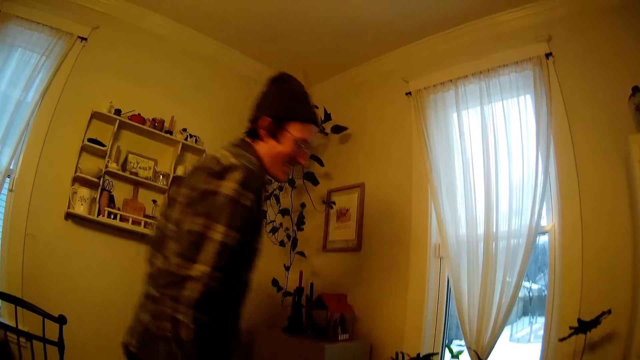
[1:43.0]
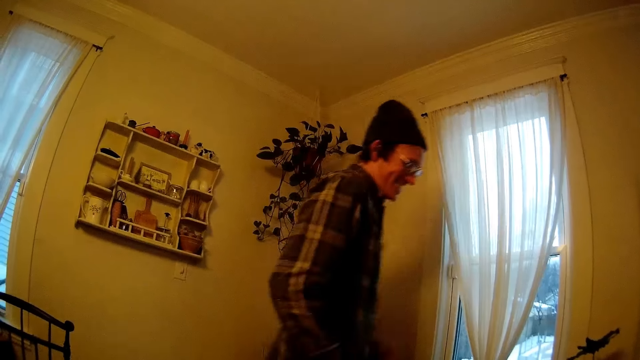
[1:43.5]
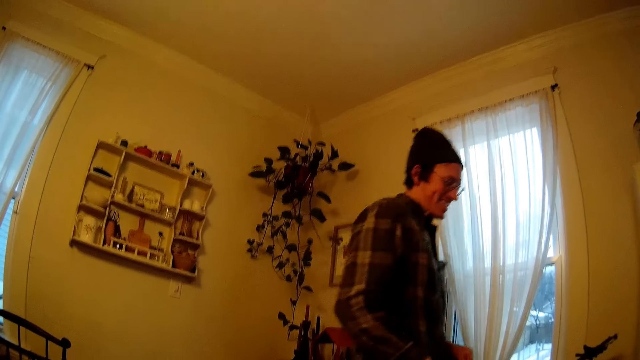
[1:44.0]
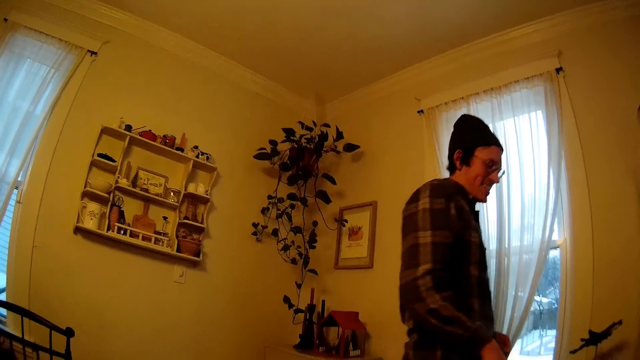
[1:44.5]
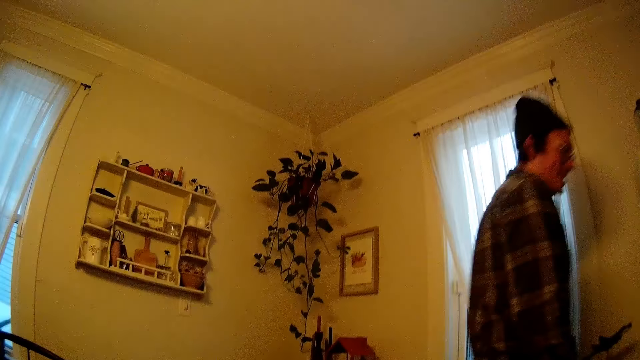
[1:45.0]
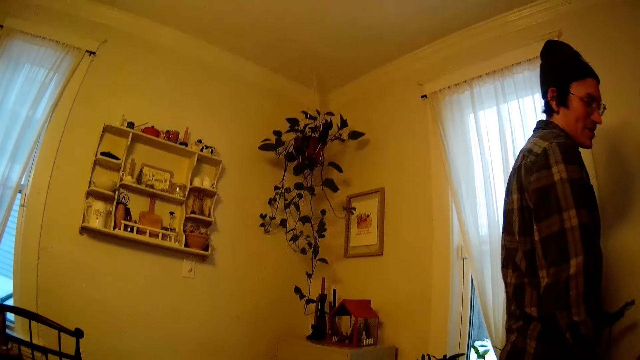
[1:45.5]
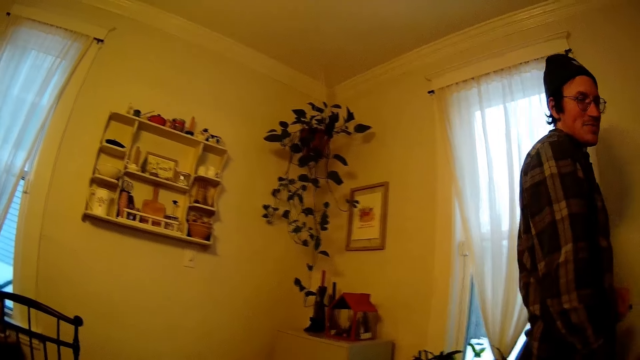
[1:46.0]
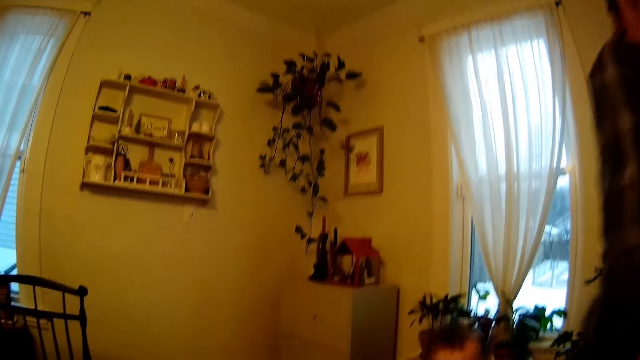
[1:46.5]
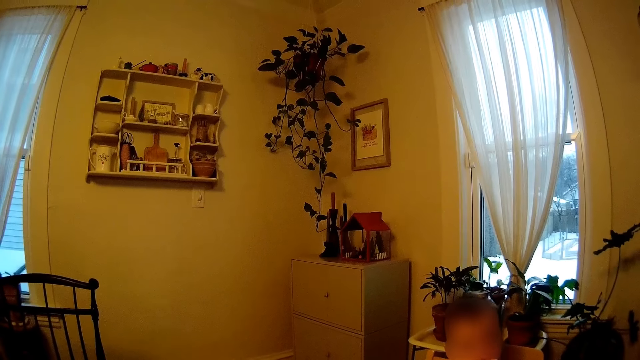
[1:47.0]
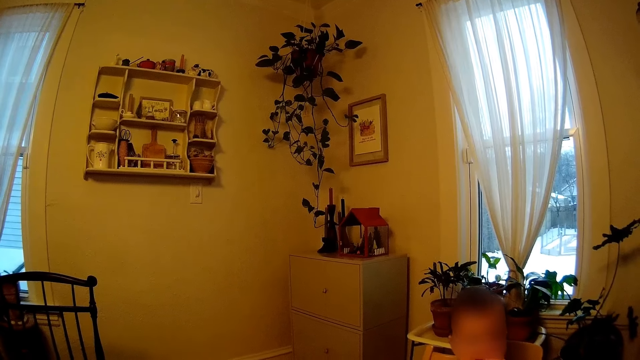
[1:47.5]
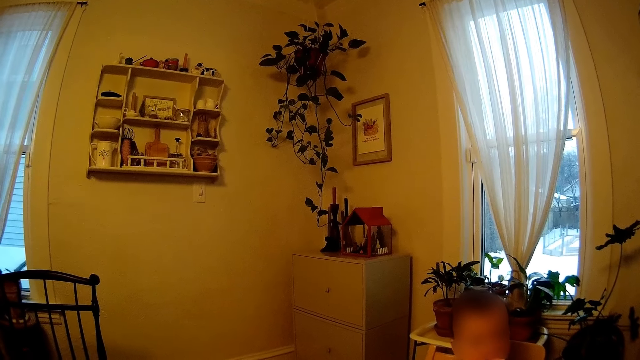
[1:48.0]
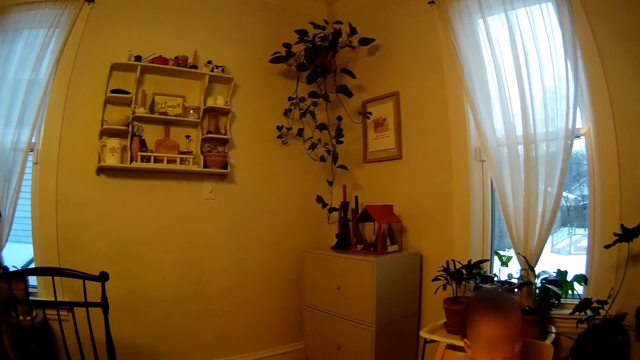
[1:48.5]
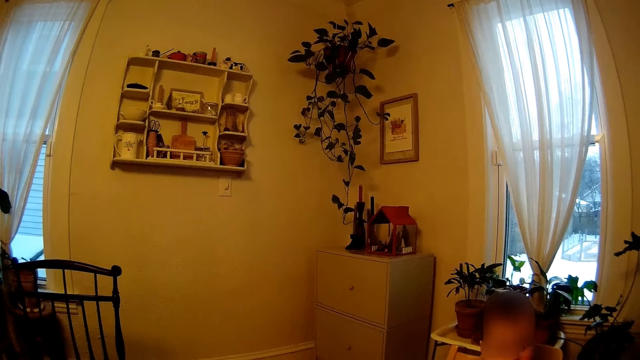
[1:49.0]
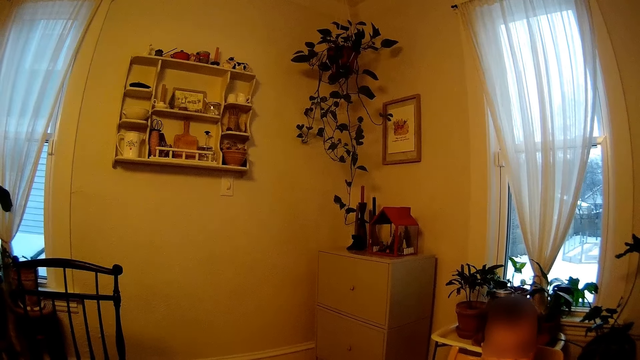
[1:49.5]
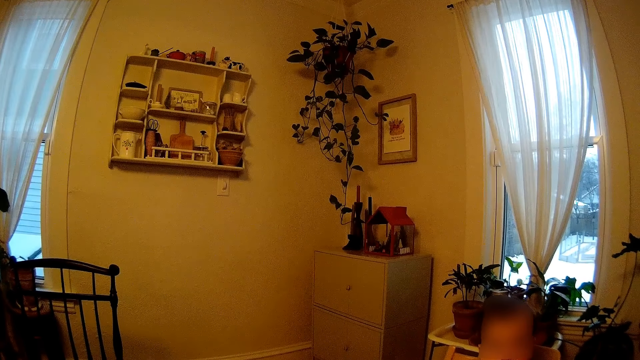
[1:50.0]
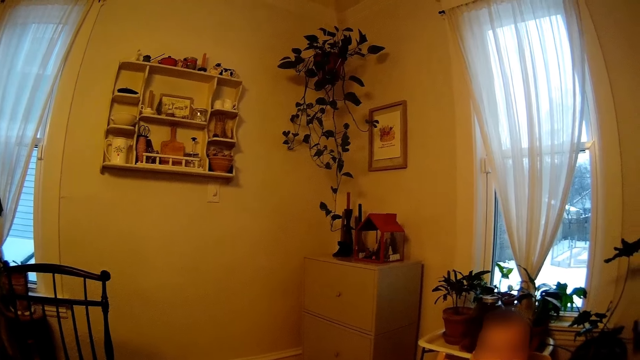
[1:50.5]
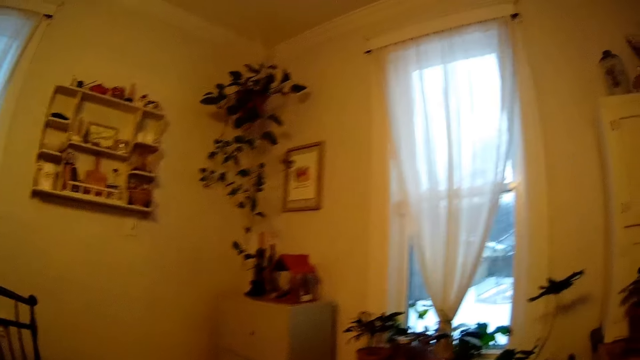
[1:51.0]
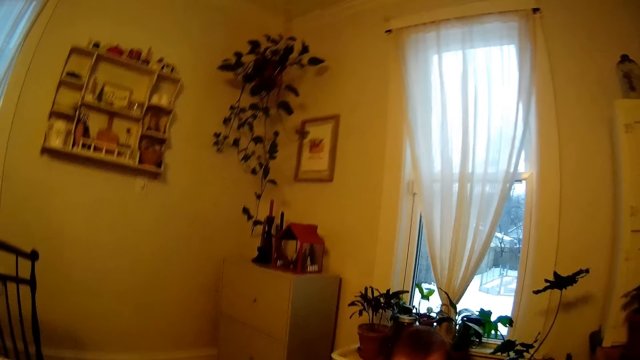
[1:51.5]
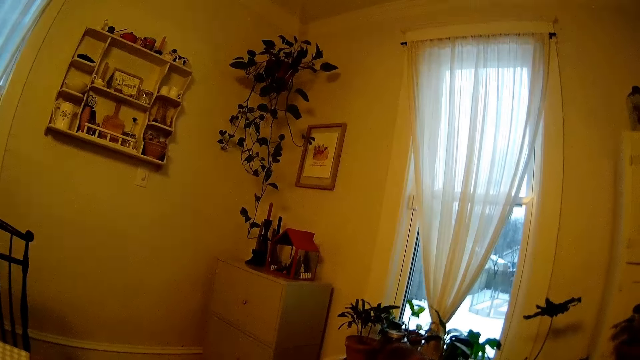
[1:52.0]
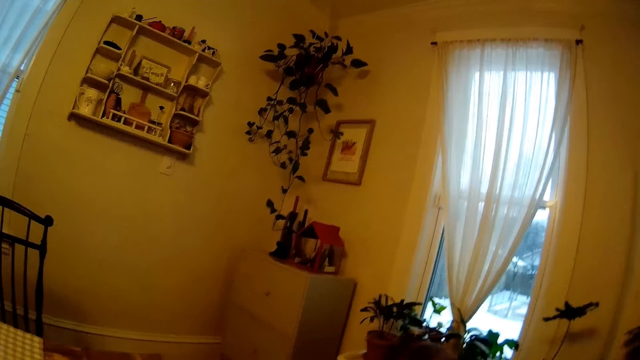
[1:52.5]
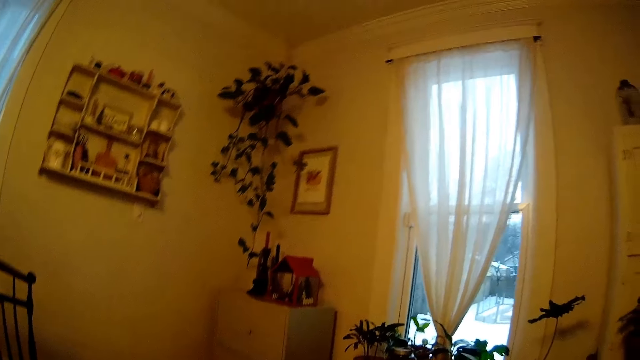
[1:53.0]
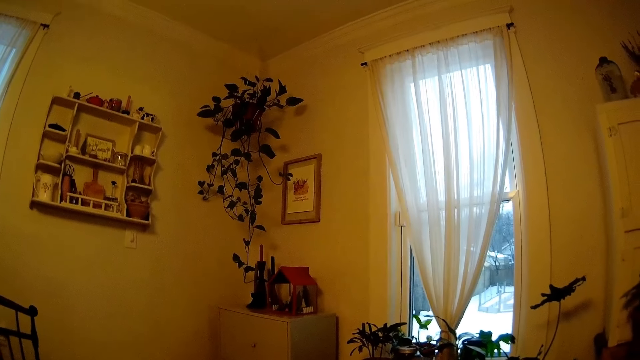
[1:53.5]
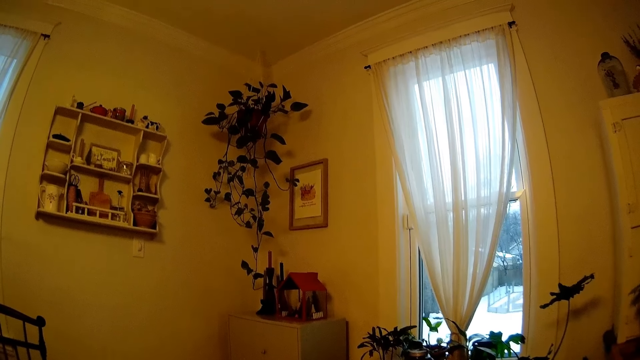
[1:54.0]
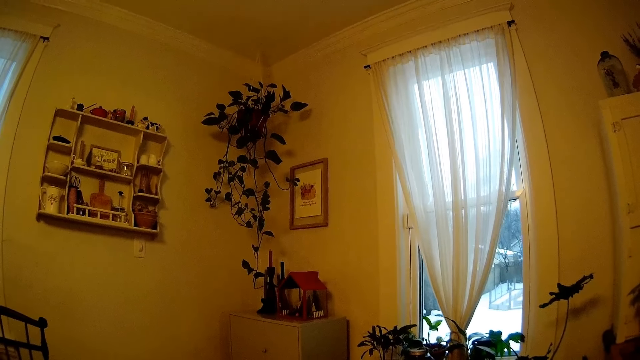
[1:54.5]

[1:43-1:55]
A man walks out of the dining room. A baby looks around. The man moves his hand.

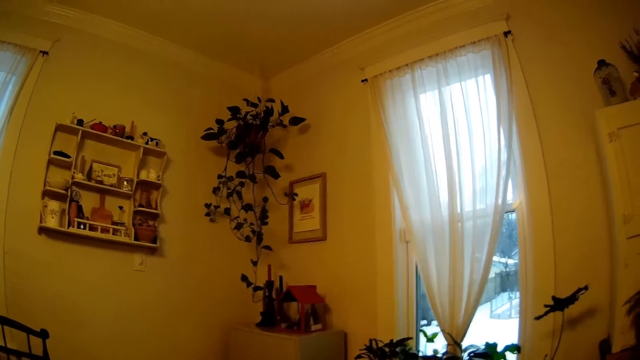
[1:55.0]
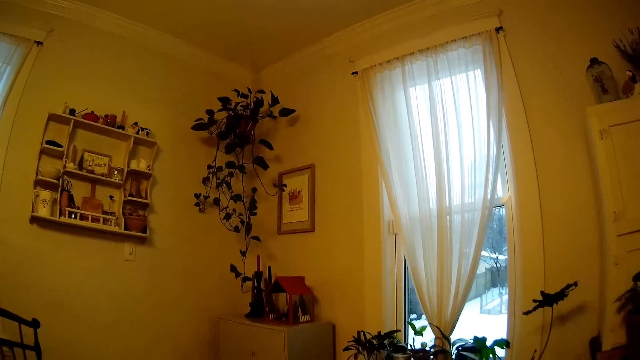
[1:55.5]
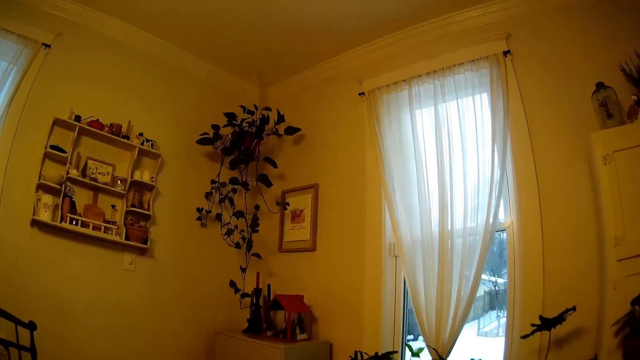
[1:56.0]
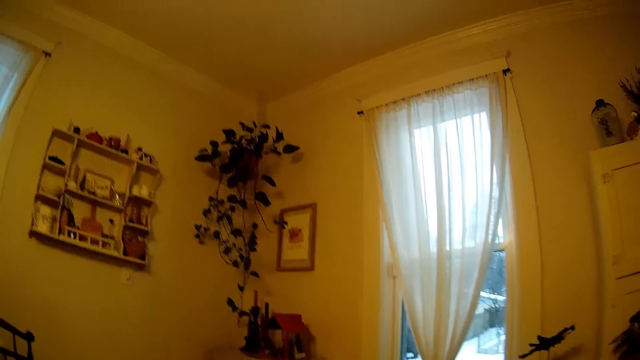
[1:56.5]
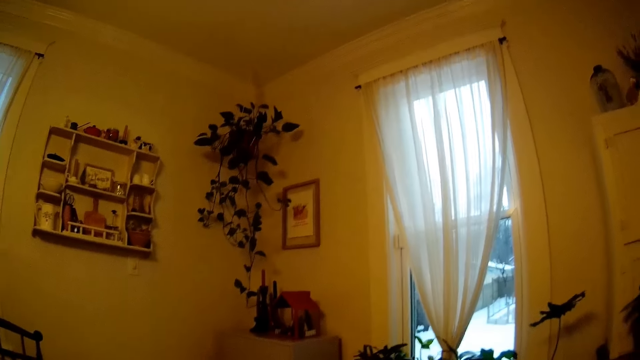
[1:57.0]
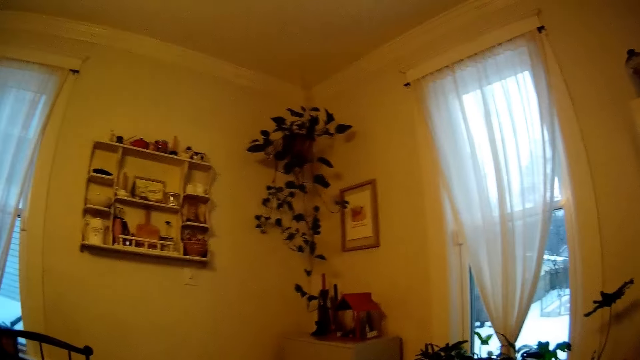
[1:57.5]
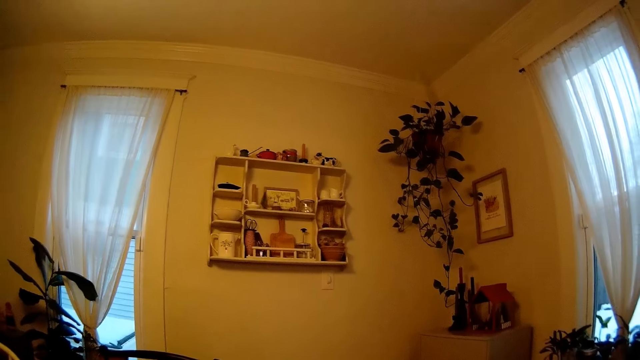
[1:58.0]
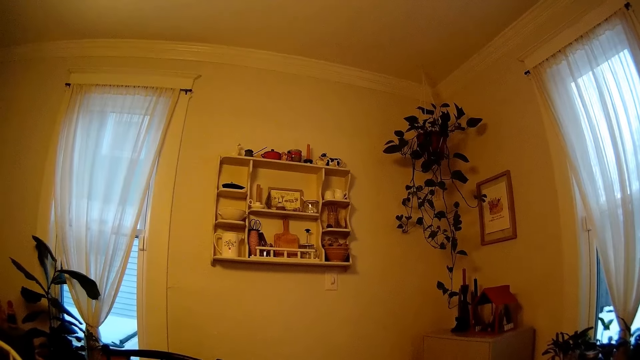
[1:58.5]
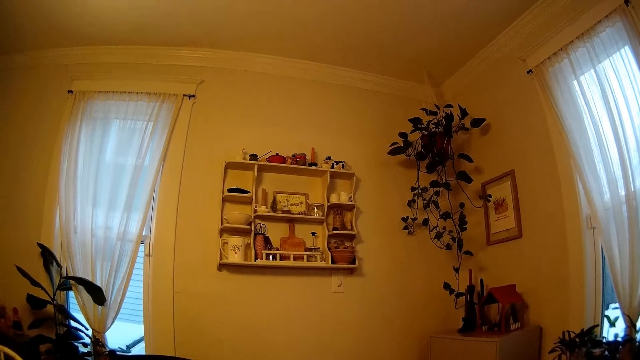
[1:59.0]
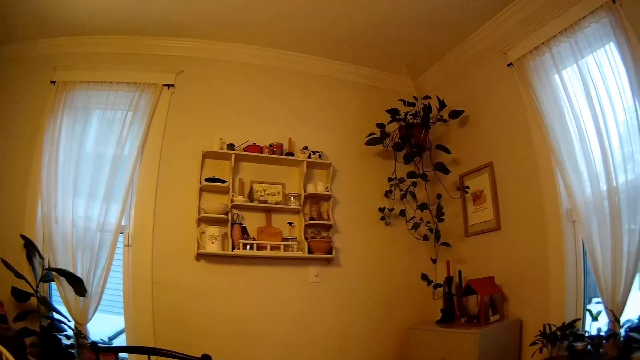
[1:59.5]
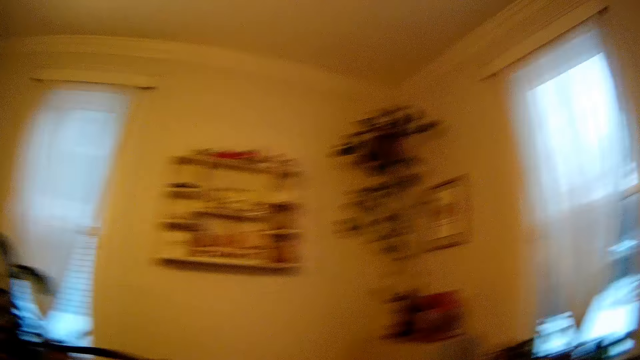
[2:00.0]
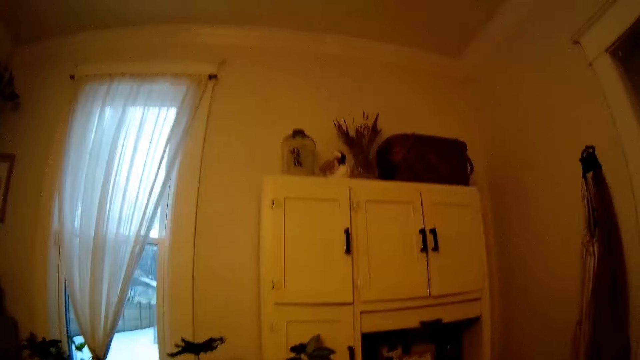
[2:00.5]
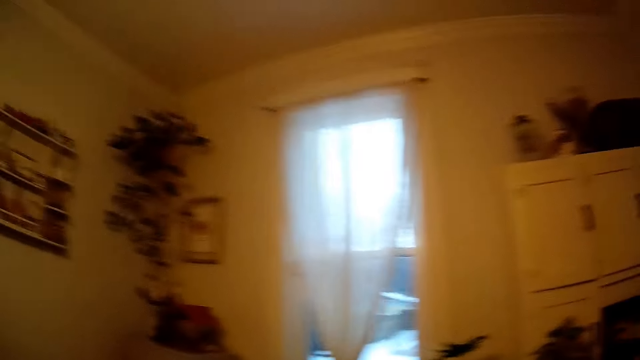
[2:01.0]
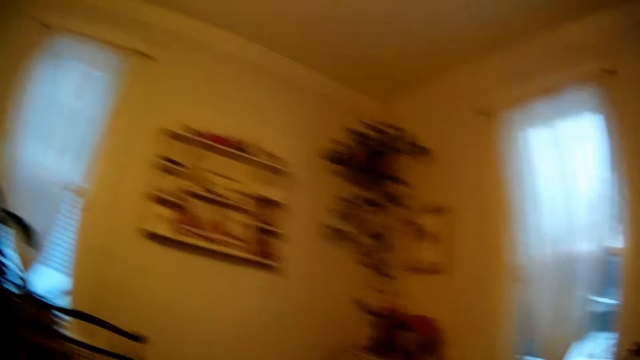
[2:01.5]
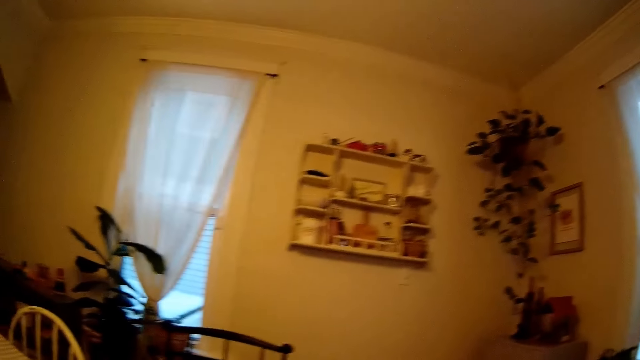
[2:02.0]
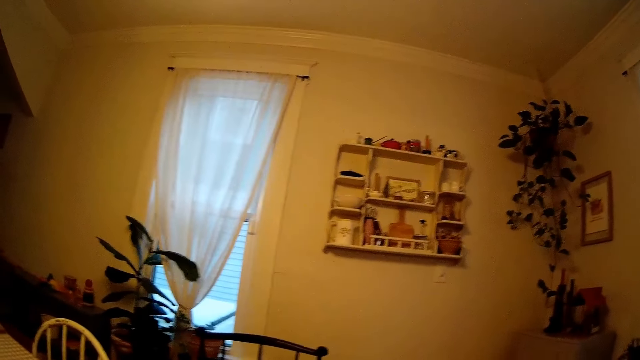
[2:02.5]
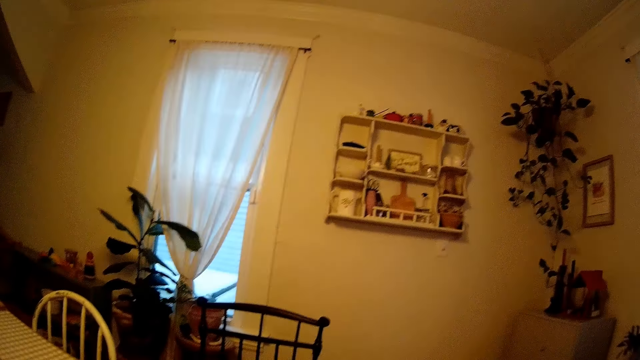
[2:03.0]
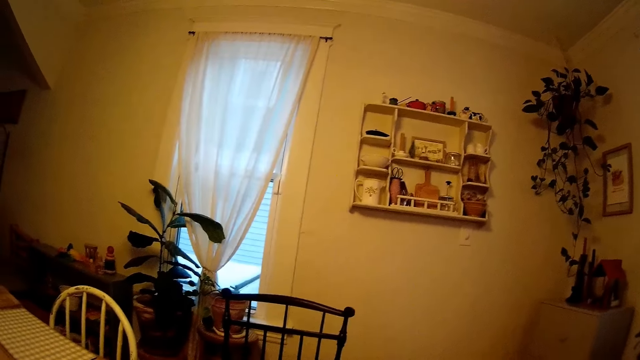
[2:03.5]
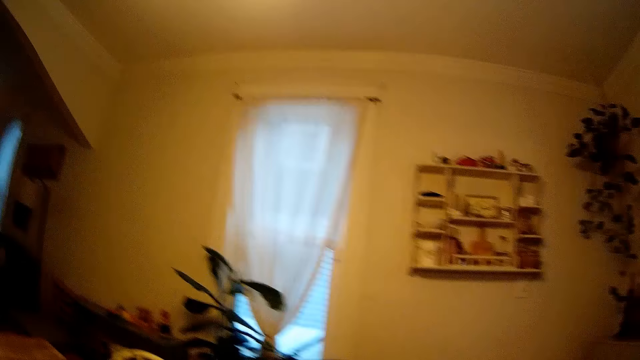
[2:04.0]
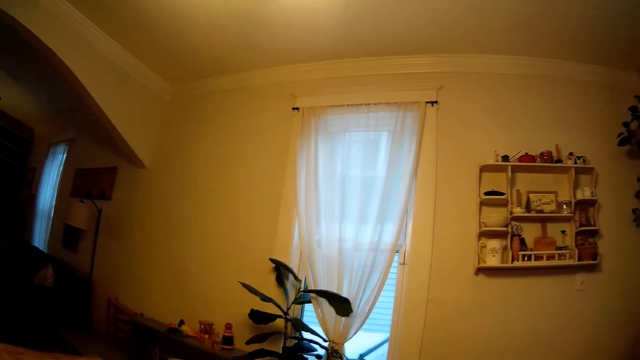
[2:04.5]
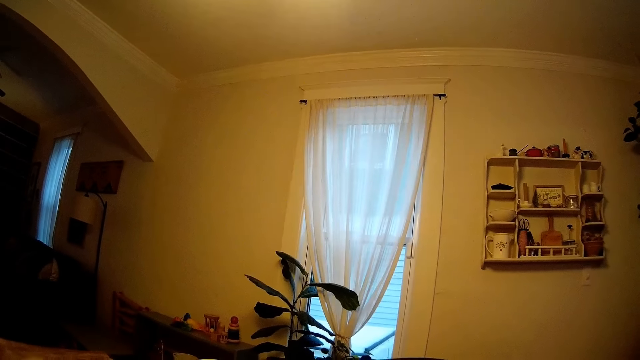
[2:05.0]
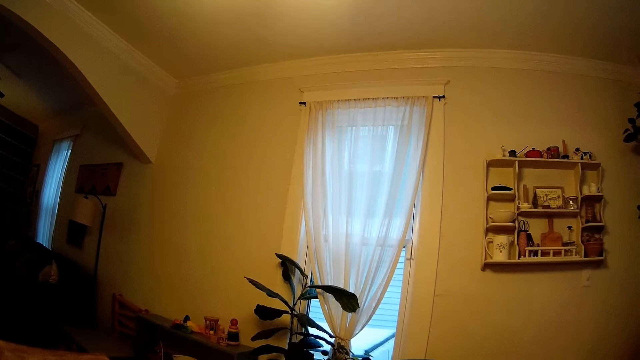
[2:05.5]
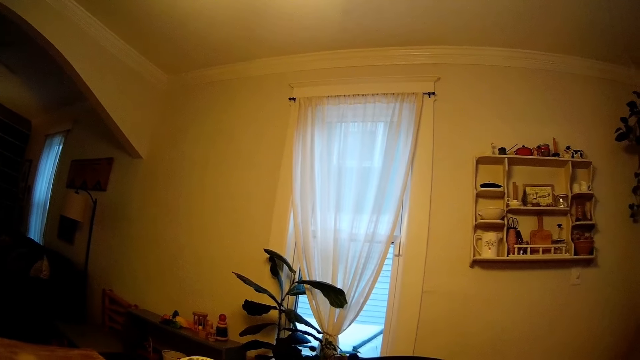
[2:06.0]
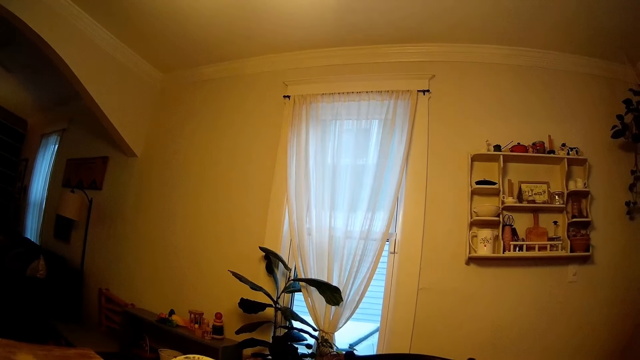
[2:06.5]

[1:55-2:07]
The man talks to a person.
